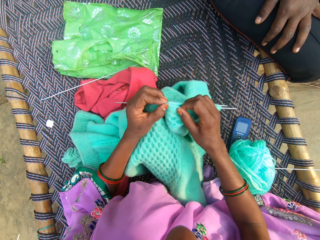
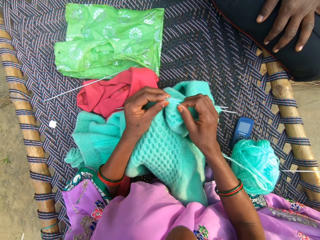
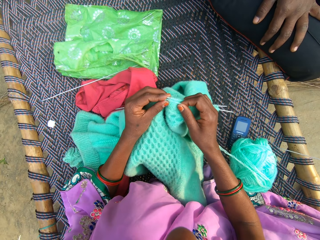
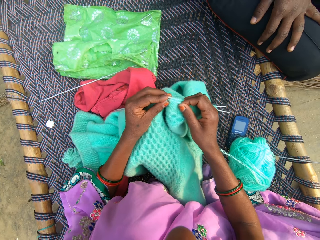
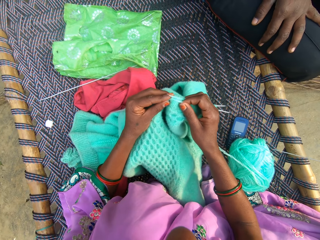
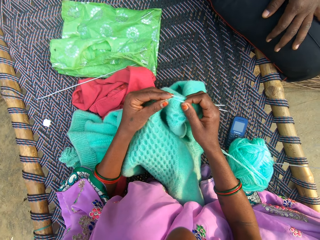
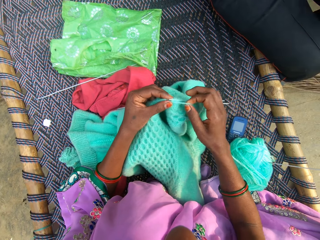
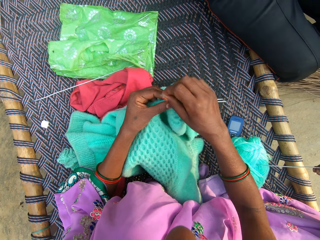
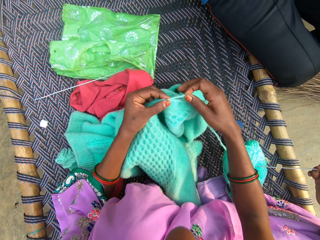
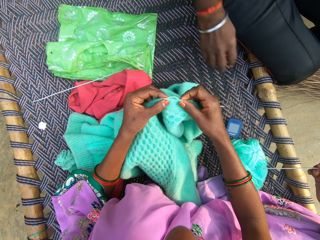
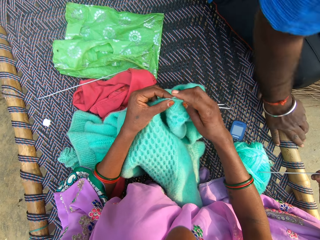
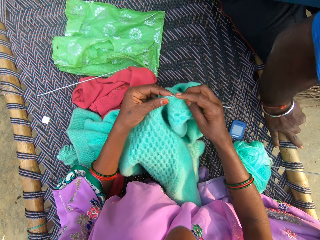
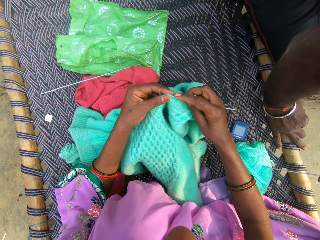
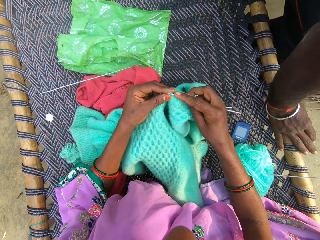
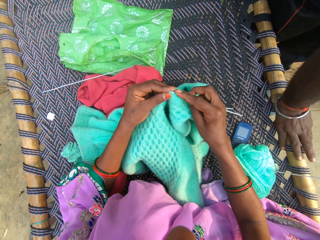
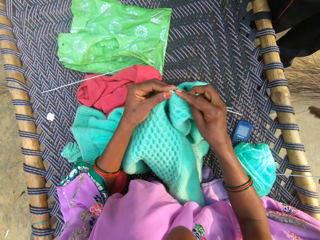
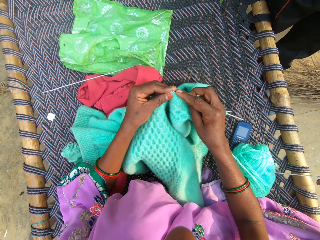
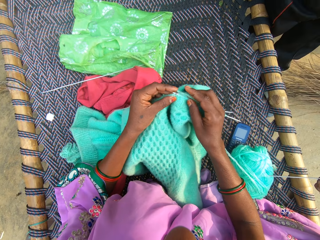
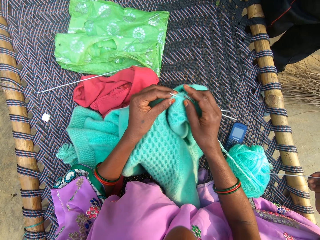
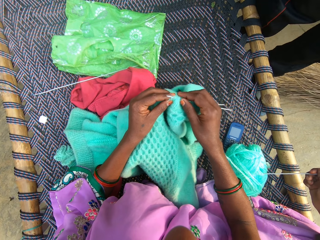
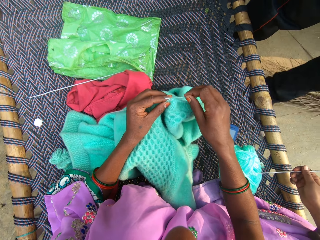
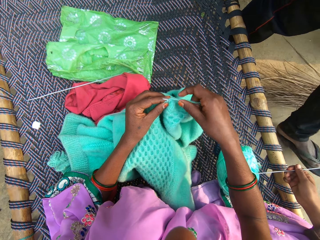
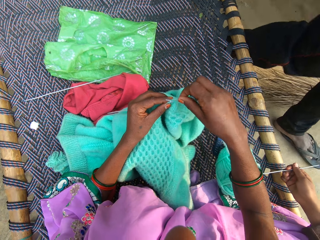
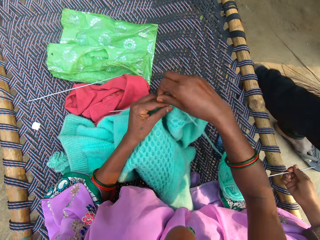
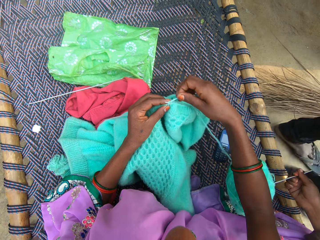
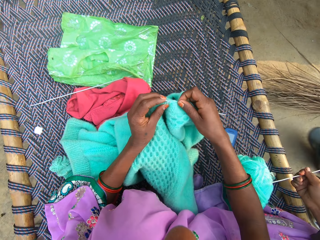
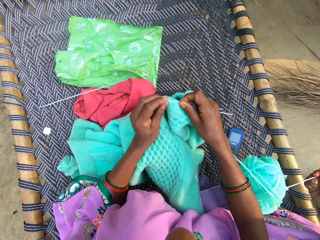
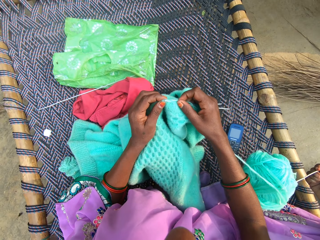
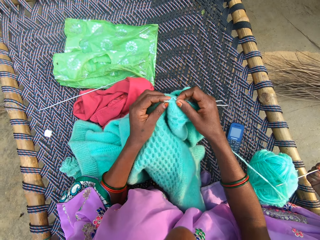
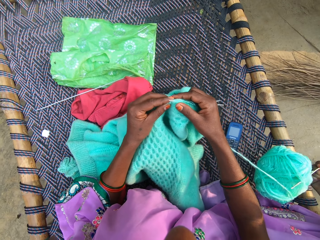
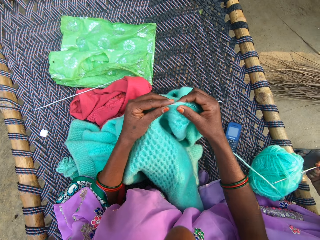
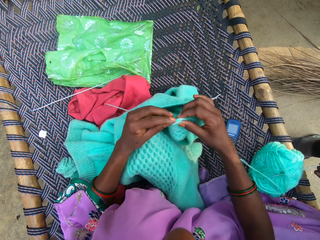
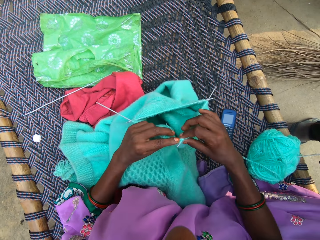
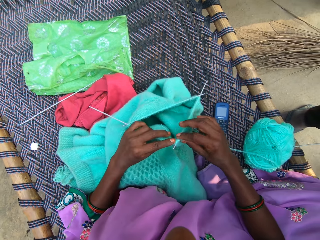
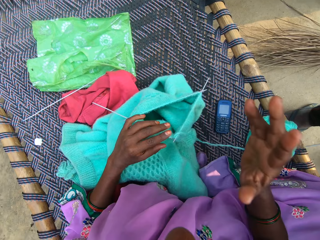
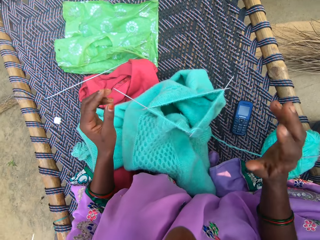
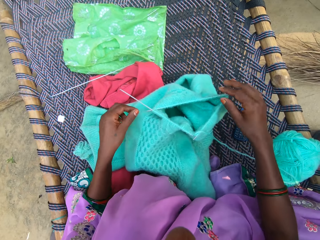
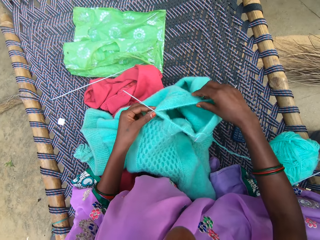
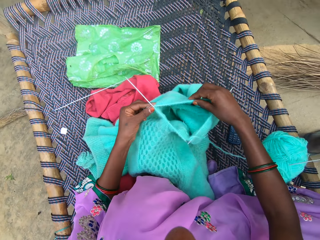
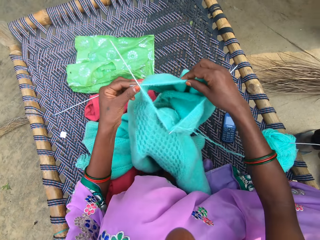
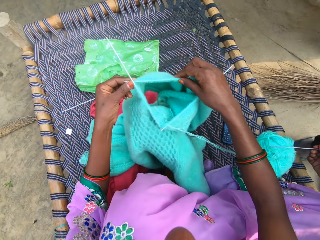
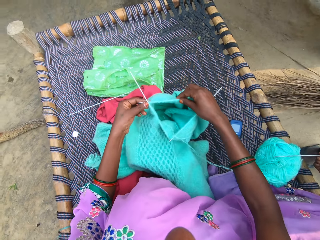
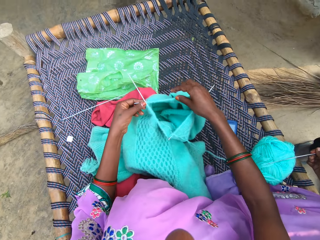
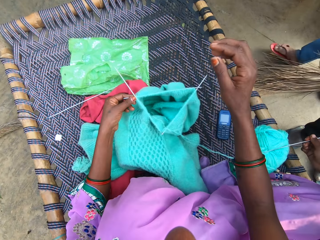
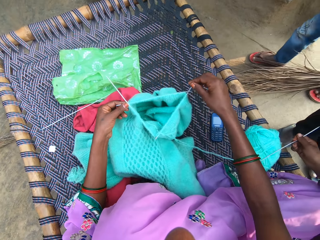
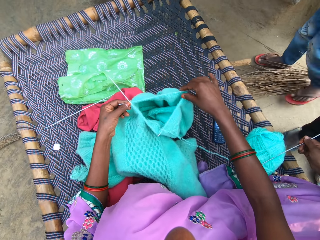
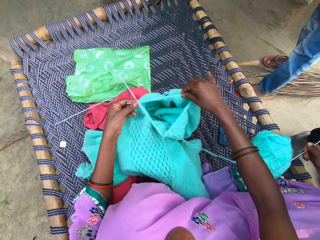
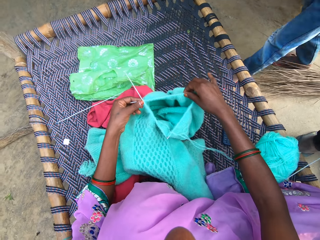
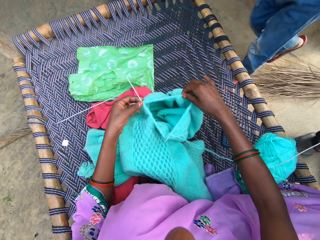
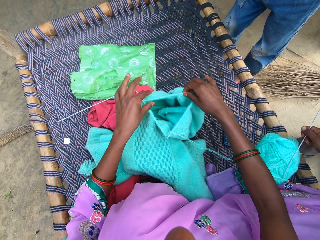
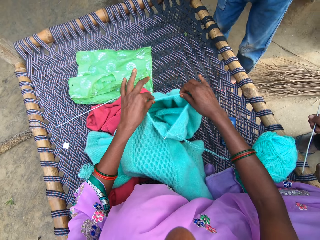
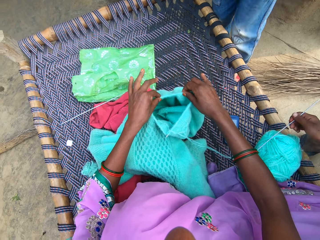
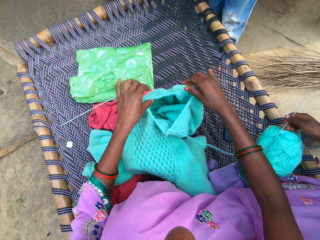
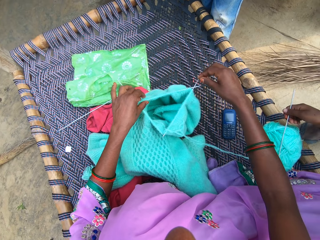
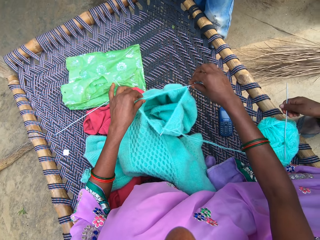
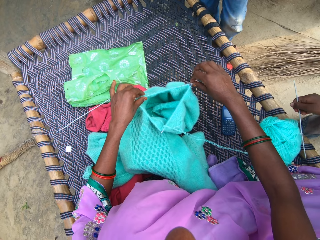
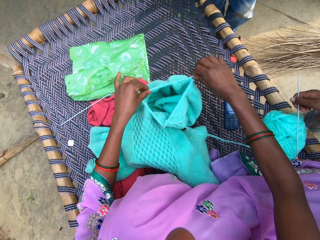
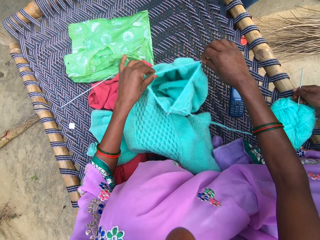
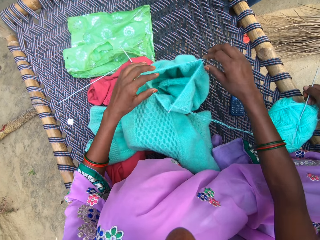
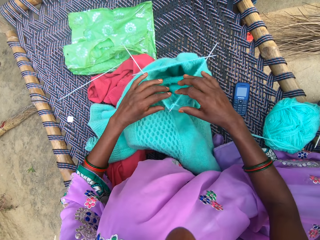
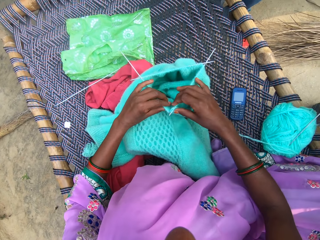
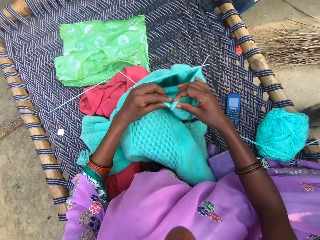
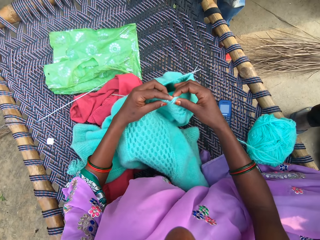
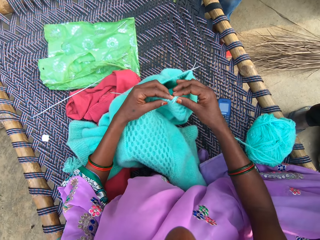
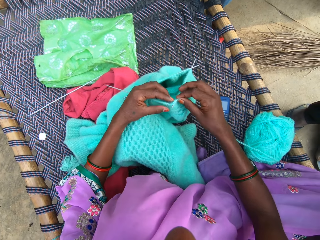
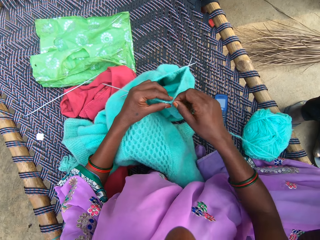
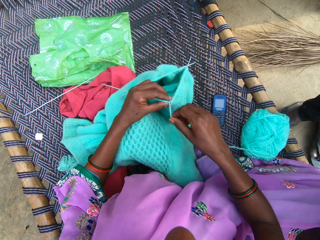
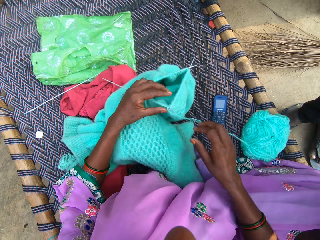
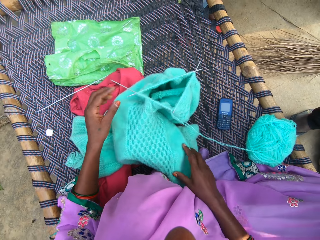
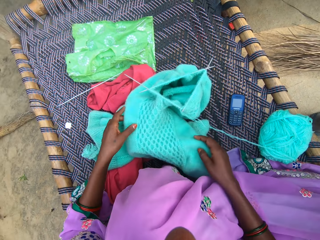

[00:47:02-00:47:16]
The camera wearer knits the fabric. They roll knitting on the double-pointed needle. They hook the knitting thread with the double-pointed needle. The first man walks away. The camera wearer rolls knitting on the double-pointed needle. The other man hits the thread roll with the double-pointed needle. The camera wearer holds the fabric. Another man stands beside the camera wearer.

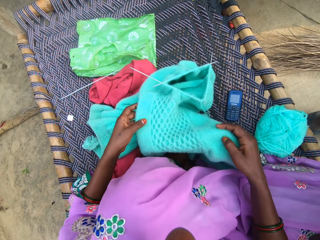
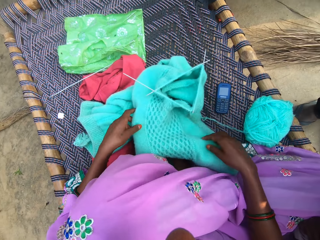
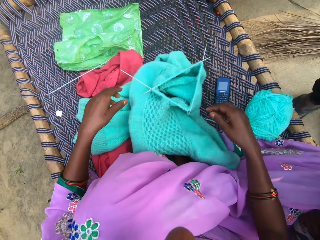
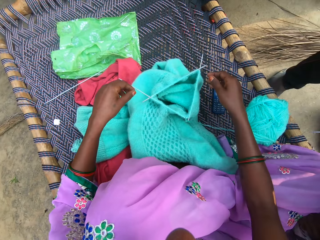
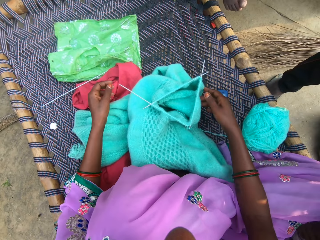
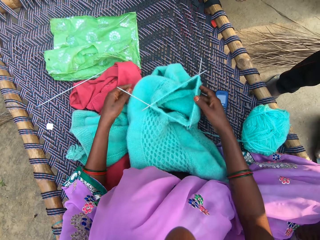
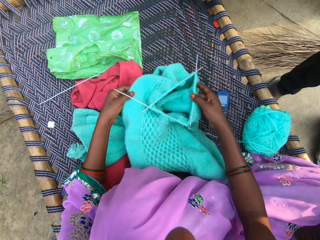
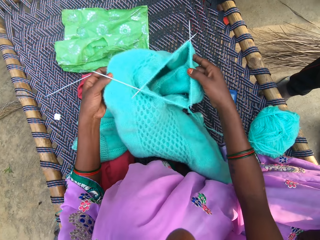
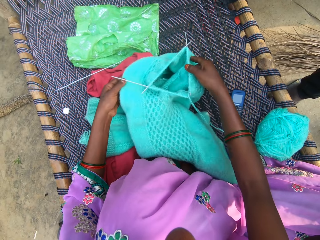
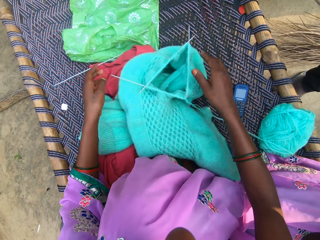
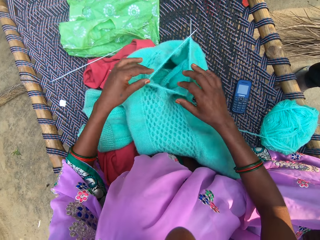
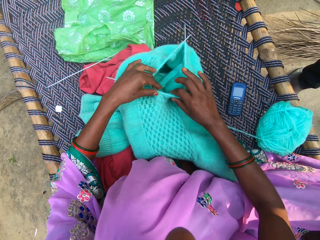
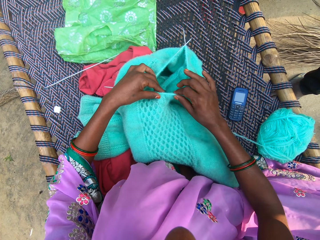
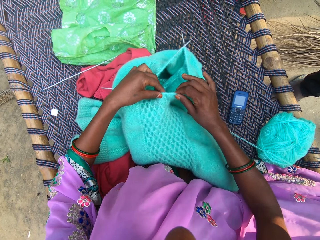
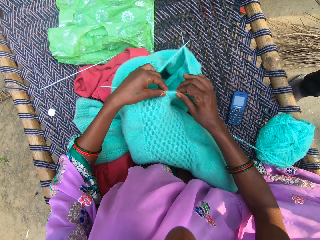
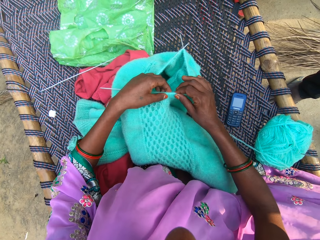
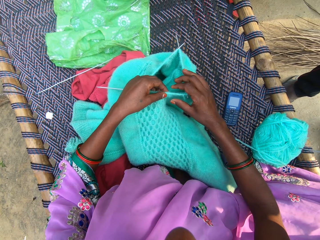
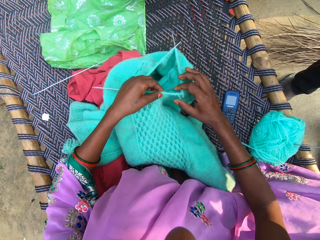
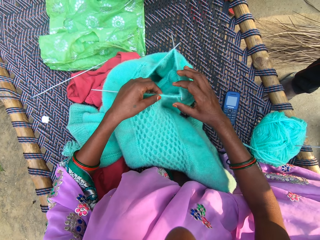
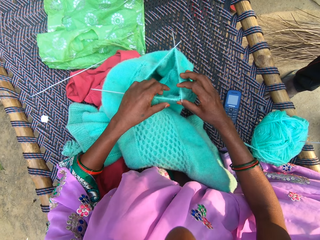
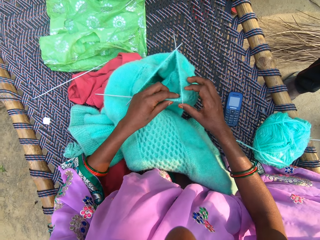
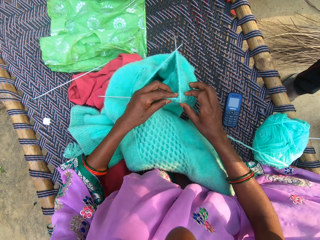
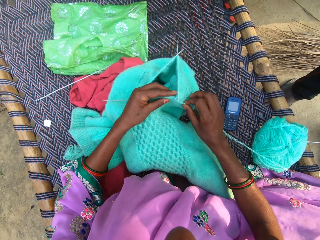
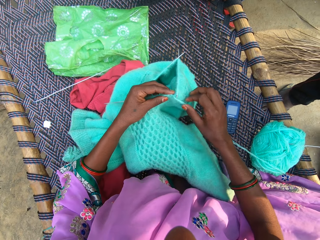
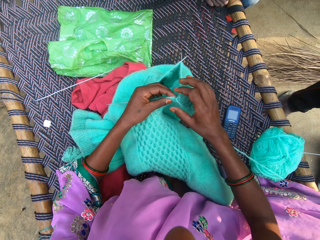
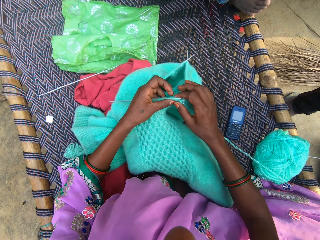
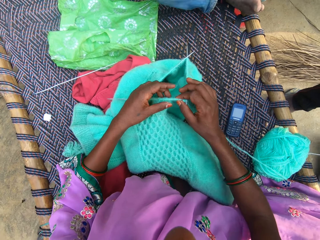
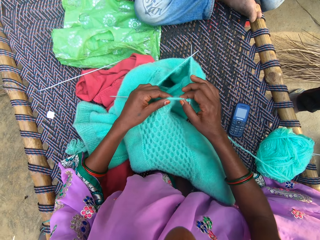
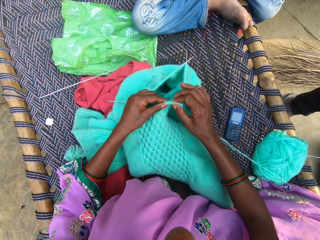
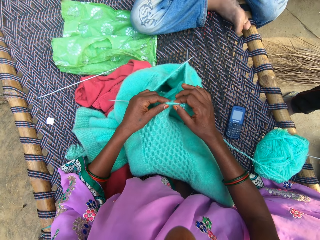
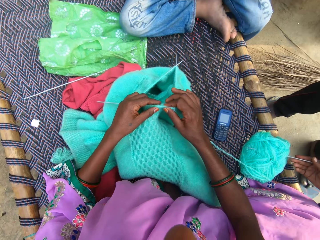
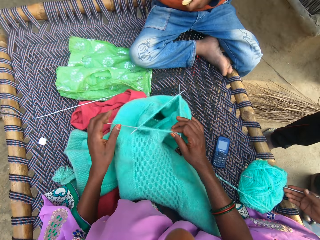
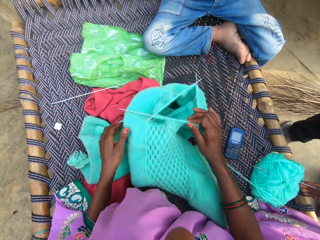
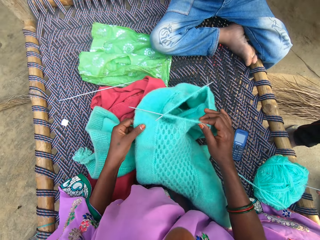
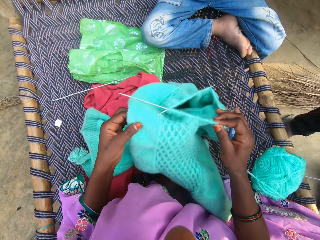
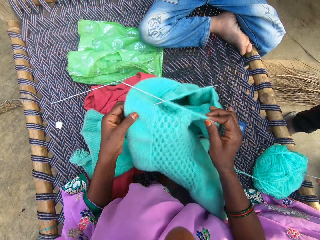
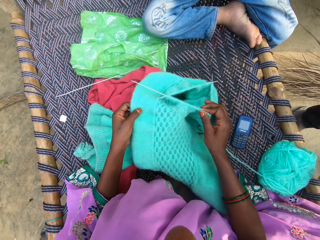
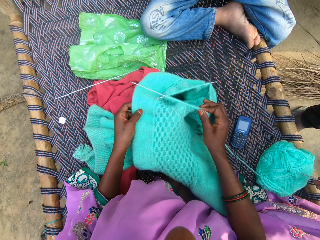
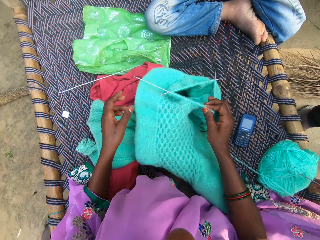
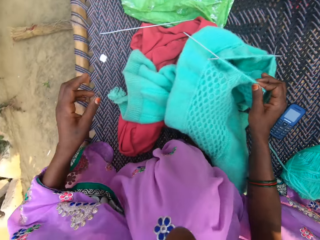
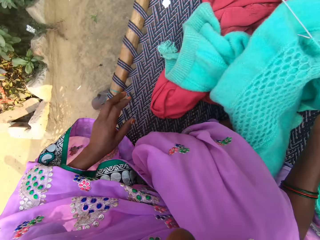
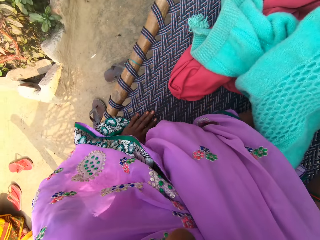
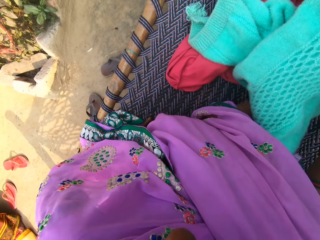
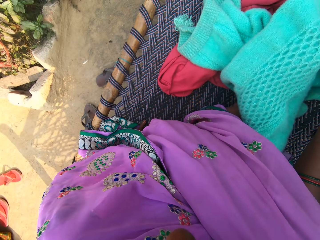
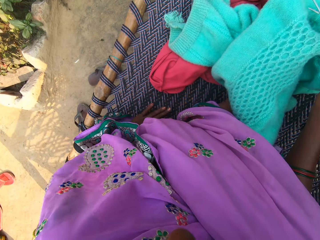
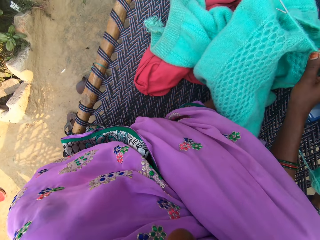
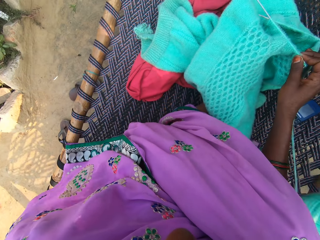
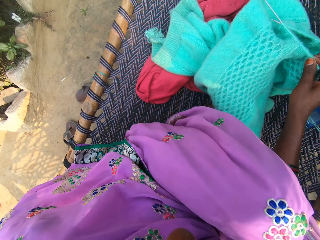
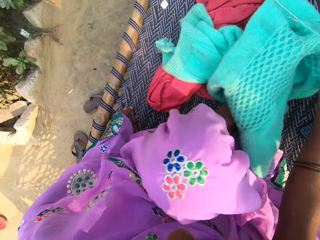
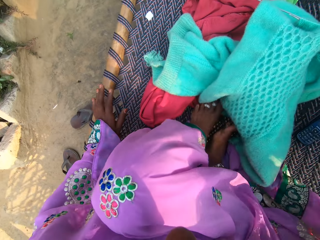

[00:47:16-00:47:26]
The camera wearer holds the fabric. A man sits on the weaved bed. The camera wearer holds the fabric.
